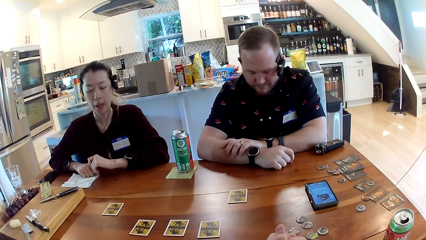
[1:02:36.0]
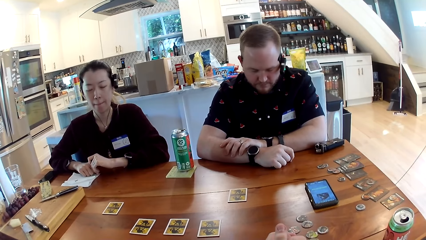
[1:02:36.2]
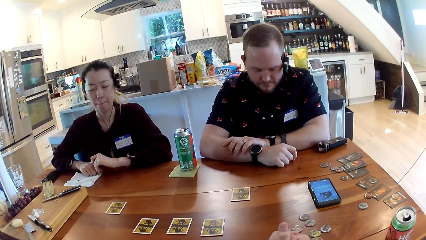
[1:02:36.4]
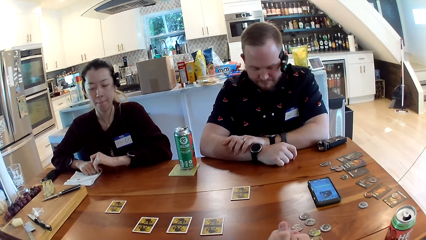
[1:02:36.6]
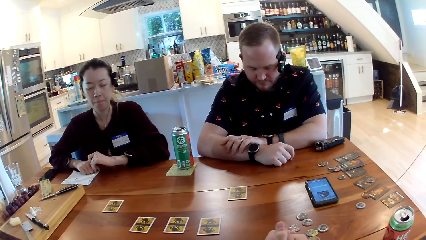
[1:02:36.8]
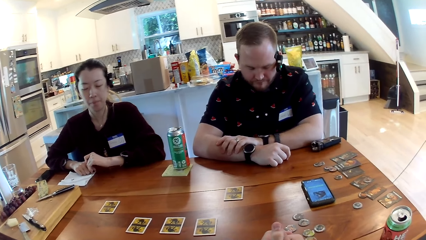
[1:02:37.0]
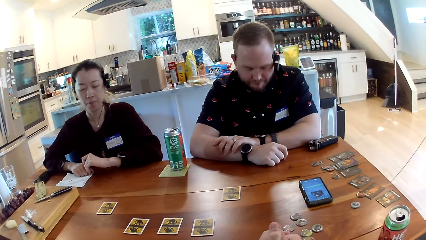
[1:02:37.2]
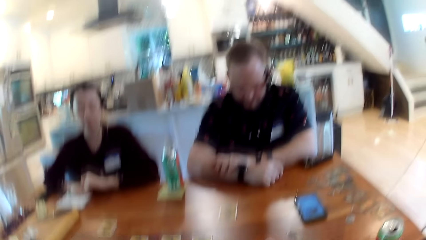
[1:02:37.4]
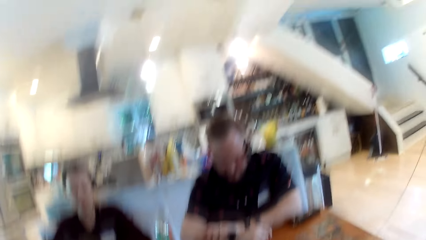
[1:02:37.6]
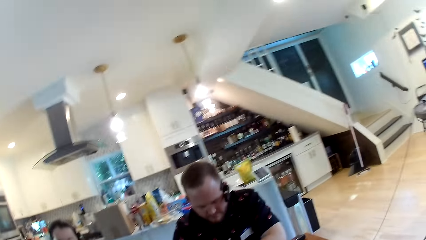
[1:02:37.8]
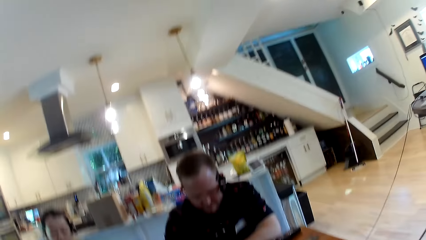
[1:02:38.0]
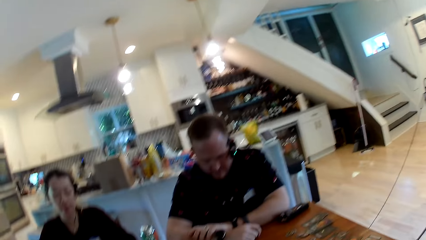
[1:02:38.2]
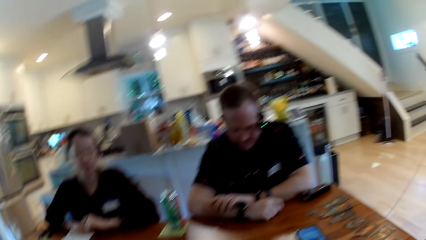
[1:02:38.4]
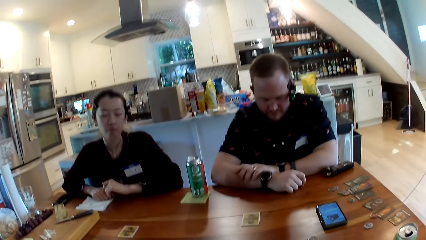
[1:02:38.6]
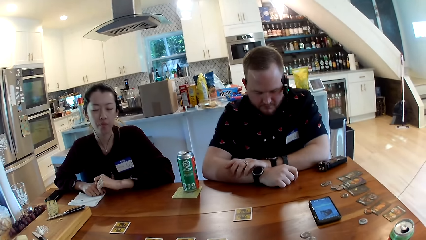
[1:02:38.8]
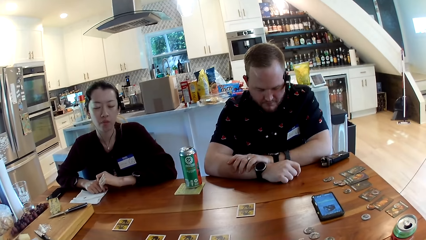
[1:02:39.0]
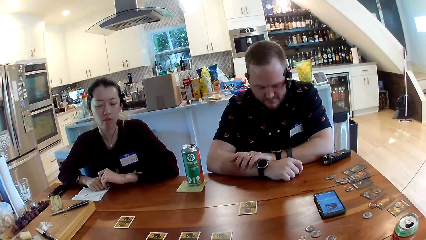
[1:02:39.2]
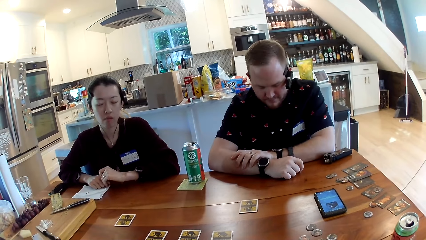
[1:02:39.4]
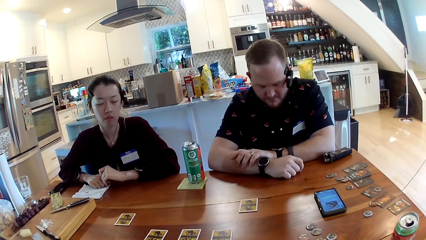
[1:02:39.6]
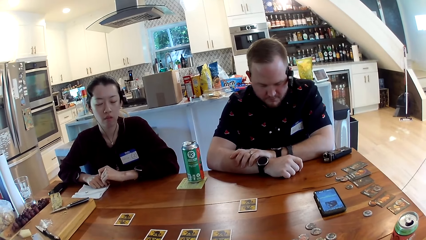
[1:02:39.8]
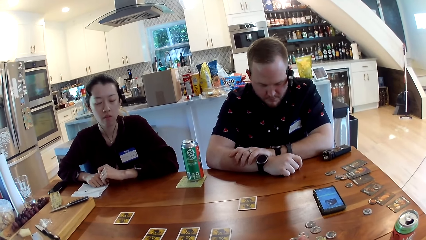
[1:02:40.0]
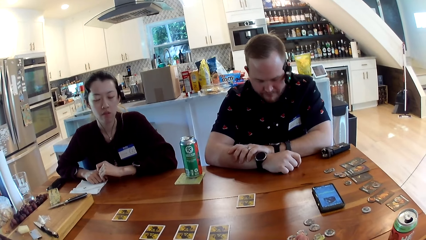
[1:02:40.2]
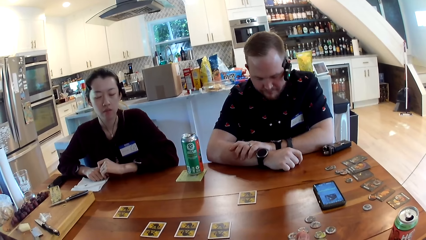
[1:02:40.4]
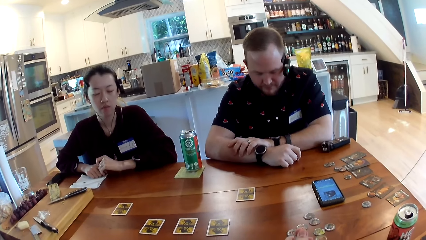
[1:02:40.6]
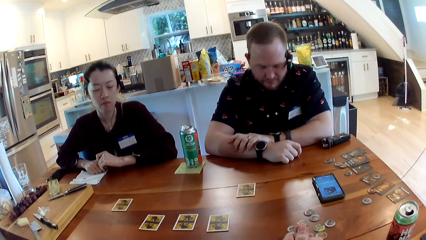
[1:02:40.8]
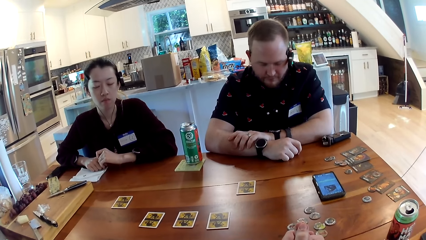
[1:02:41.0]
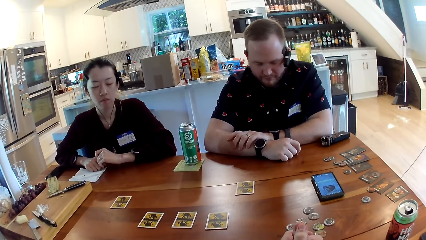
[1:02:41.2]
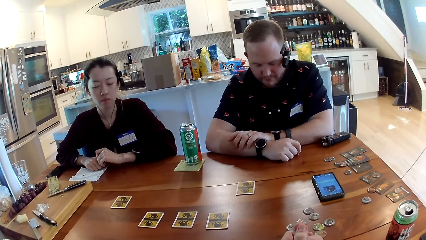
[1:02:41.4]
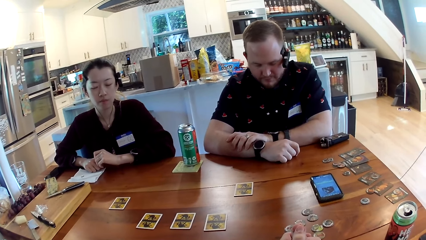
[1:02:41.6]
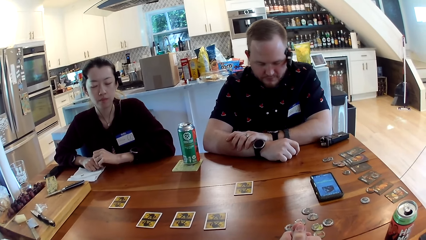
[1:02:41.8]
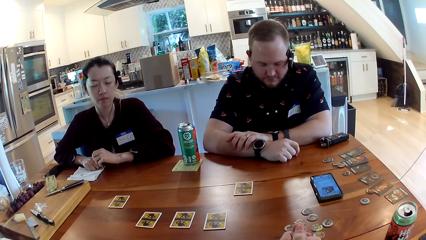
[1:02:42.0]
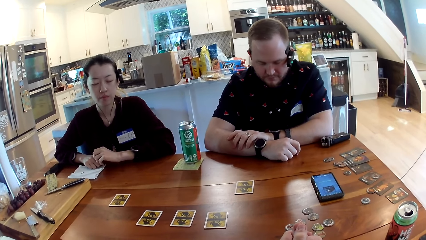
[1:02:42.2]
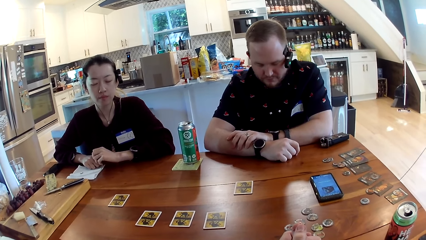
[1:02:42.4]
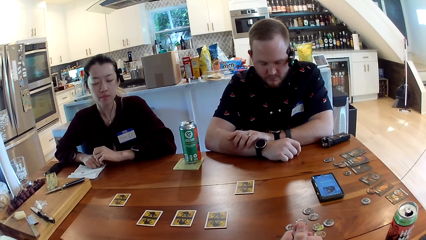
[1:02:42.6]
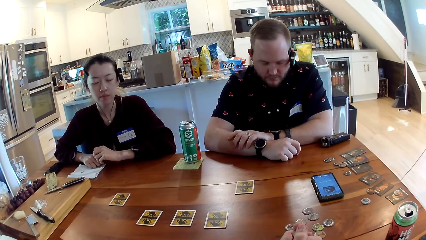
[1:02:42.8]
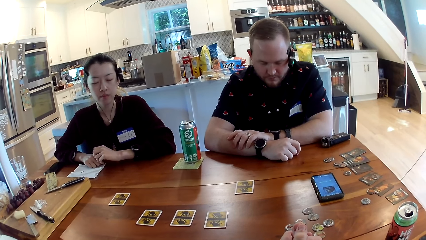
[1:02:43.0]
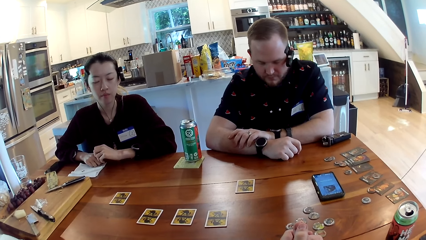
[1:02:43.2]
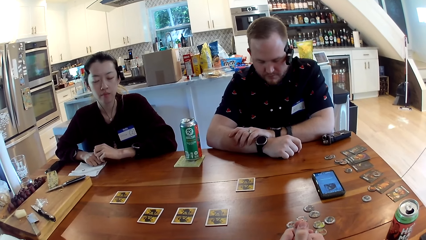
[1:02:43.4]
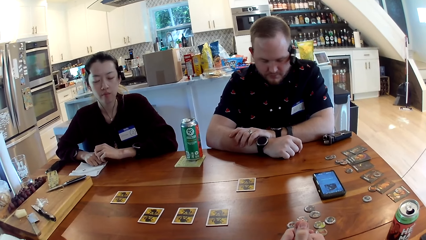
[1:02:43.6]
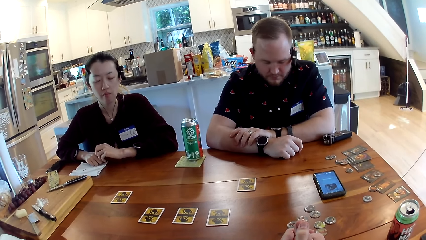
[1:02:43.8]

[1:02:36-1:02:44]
The camera wearer looks on the other side.

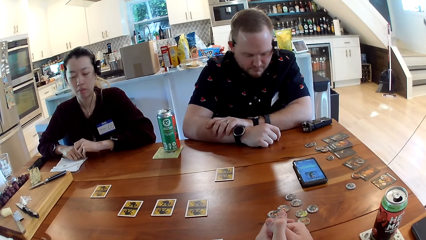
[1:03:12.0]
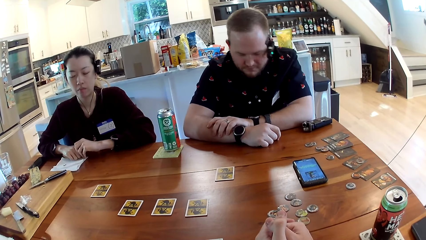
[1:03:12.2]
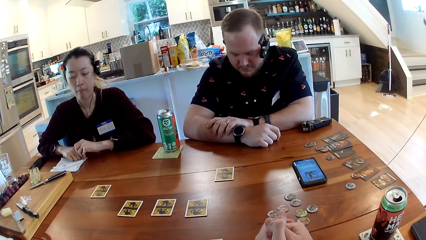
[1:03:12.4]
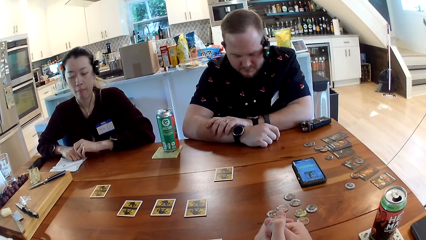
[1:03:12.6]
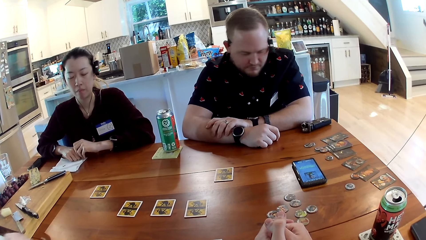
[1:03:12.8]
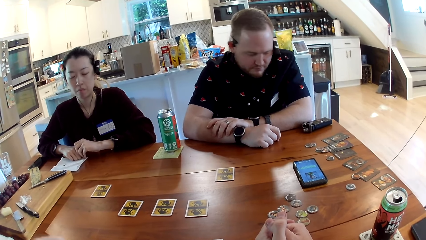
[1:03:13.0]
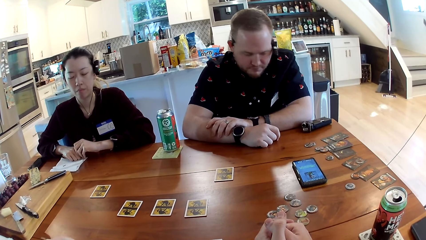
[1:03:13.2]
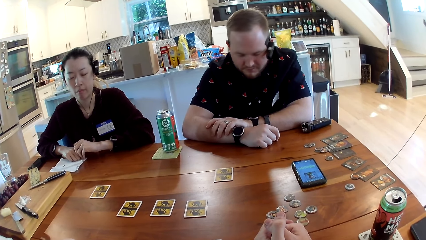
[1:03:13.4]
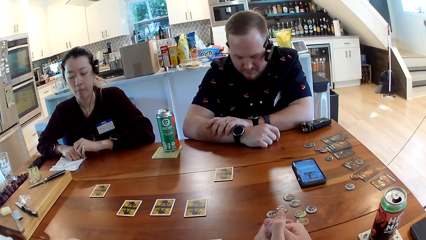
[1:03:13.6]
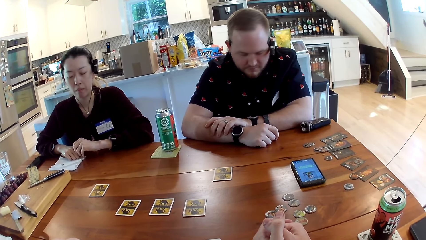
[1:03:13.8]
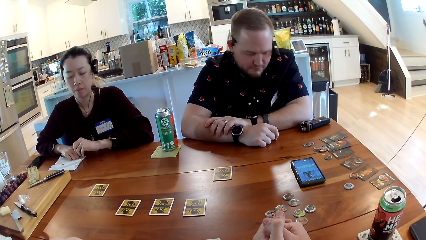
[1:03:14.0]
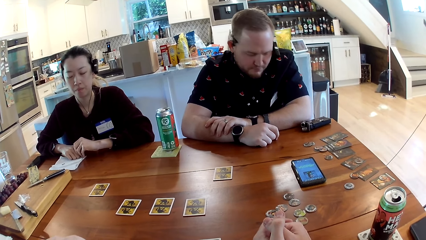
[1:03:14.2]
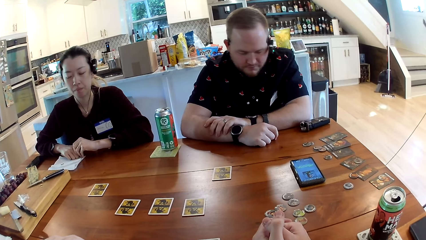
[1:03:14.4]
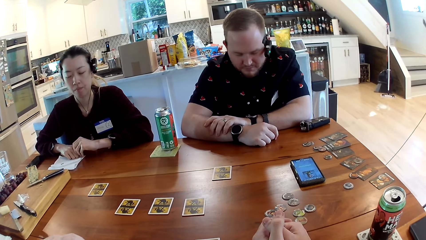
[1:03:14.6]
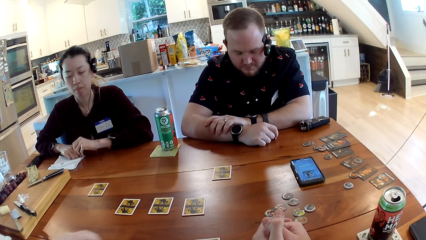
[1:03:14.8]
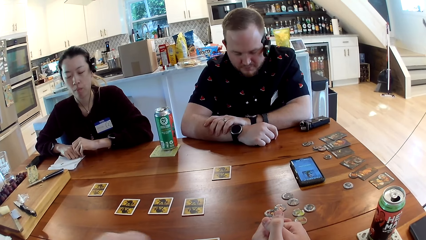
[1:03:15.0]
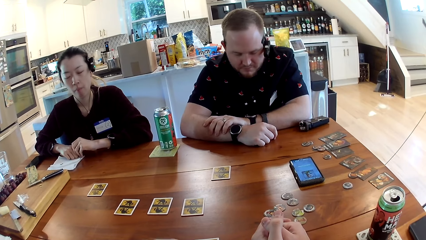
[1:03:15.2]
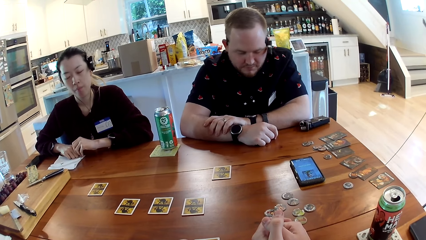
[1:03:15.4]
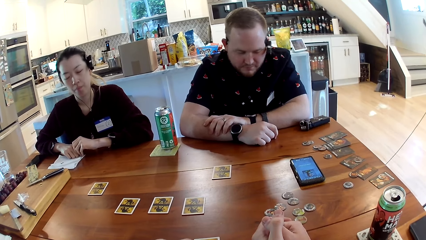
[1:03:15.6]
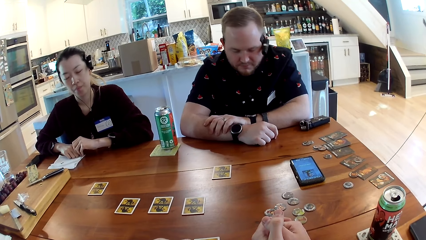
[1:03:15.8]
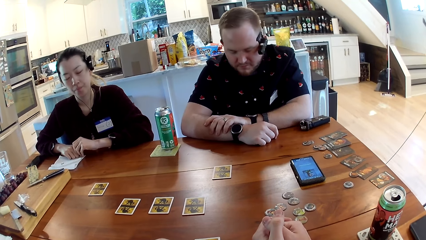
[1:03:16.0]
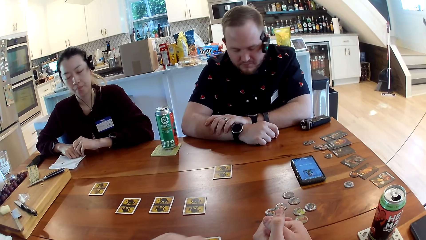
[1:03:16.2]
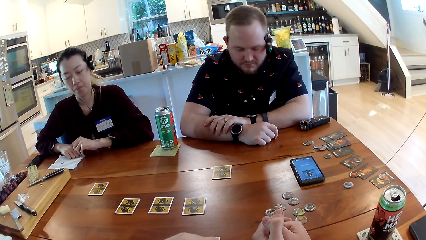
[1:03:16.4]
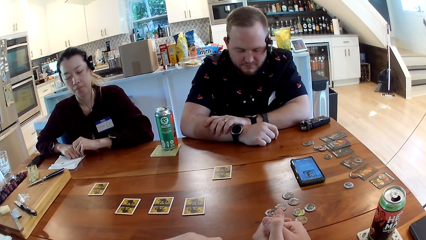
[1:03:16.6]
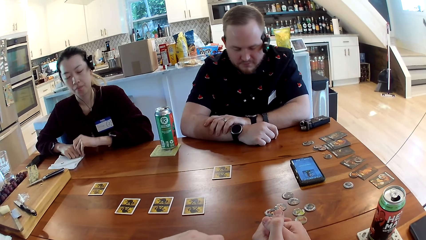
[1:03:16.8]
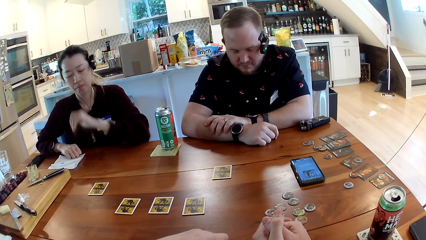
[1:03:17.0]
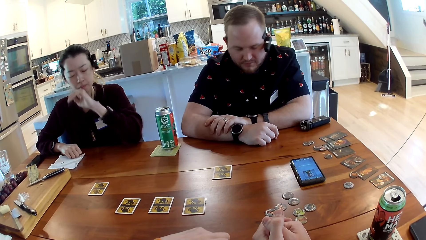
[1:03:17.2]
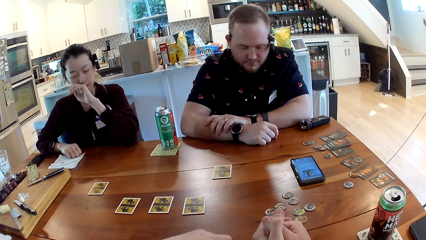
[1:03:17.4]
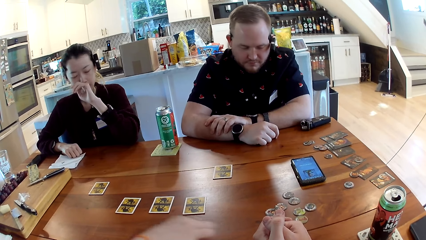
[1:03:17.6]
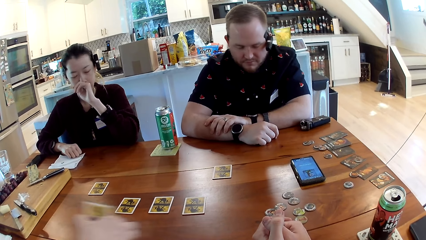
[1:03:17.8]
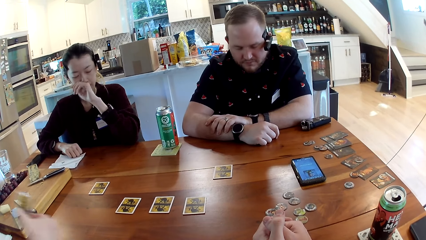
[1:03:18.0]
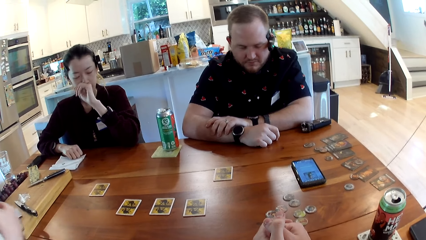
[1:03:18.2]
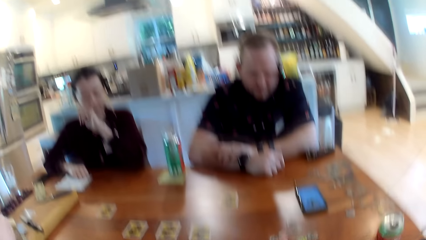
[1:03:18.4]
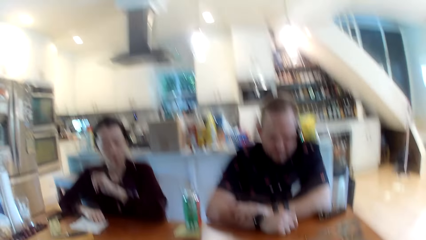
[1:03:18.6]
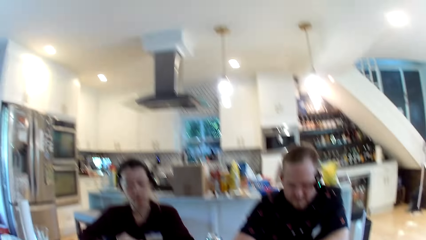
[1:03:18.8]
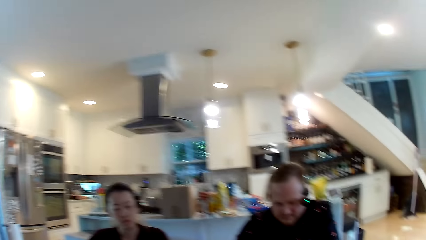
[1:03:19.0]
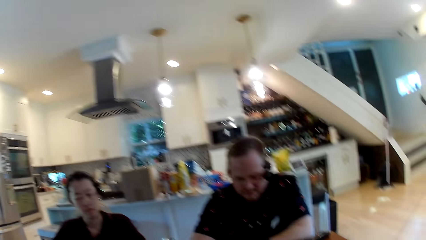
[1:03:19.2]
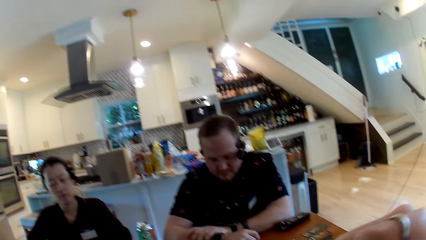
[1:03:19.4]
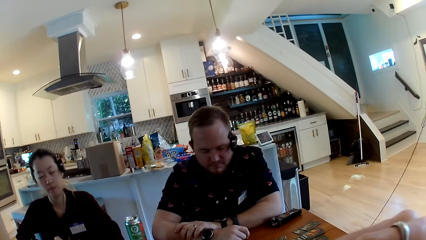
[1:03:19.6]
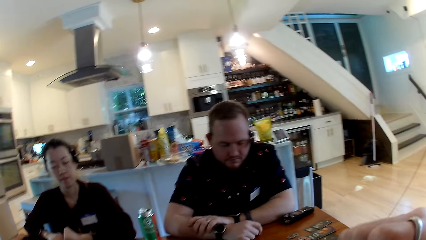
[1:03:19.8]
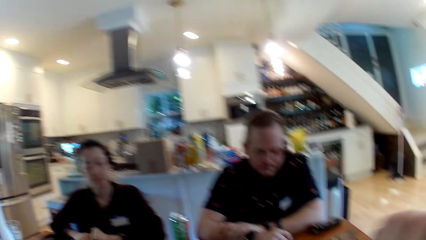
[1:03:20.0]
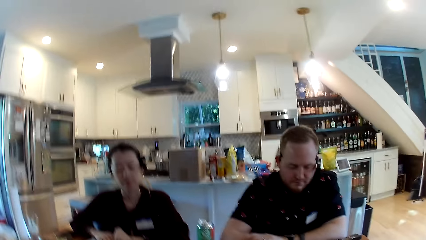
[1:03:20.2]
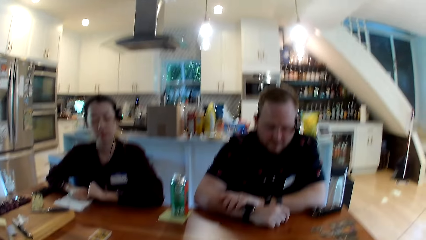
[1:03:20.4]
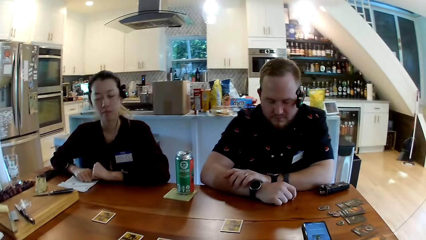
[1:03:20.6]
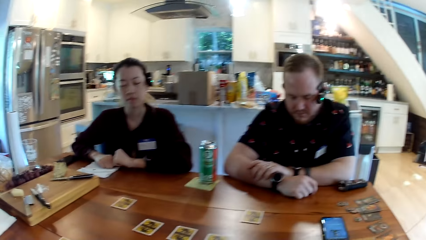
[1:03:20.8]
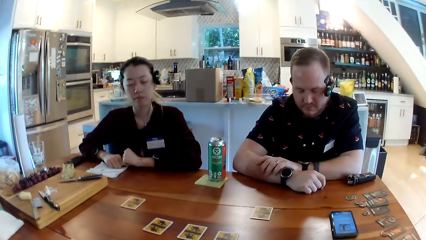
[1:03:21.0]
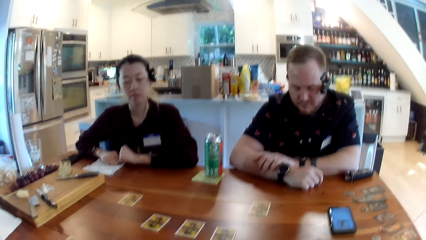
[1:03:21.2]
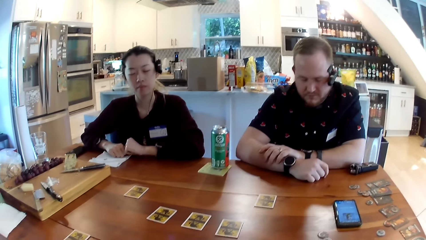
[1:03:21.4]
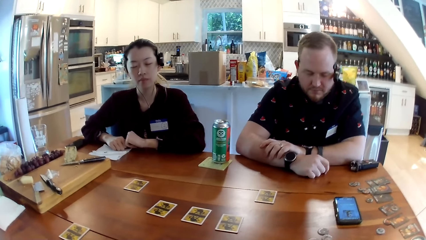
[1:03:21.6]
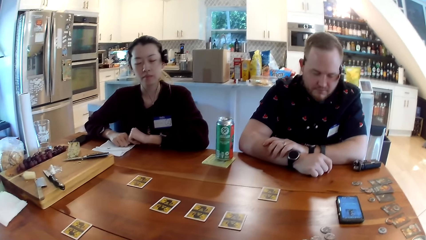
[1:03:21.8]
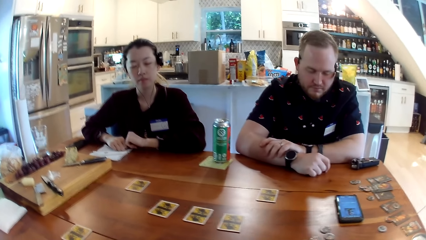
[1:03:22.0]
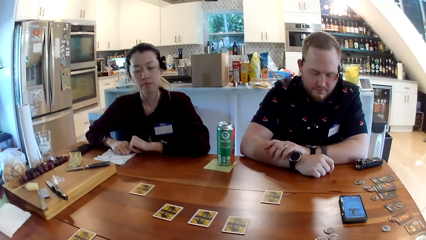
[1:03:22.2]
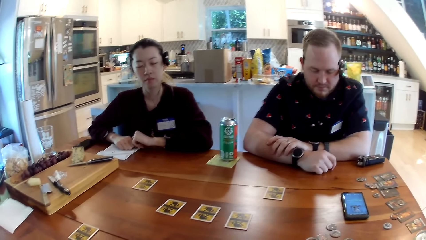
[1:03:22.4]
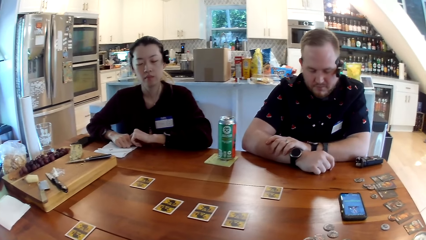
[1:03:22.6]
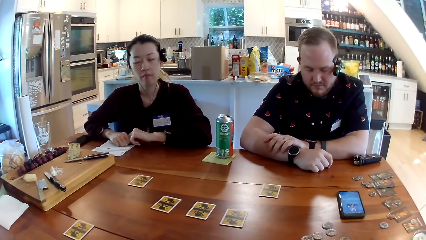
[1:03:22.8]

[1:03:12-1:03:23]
The woman moves a card on the table with her right hand. Another woman picks a card from the table with her right hand. A third woman touches her face with her left hand. The third woman puts her left hand on the table.
